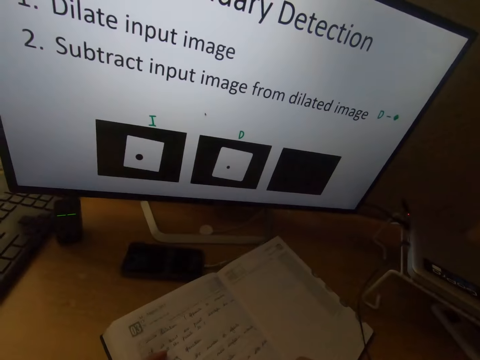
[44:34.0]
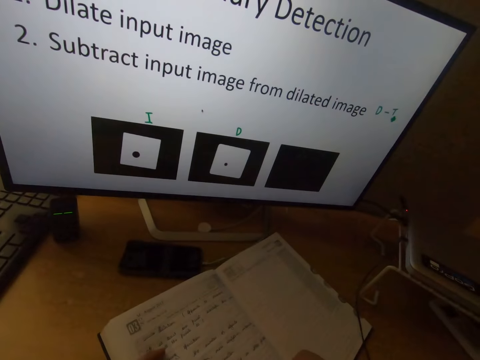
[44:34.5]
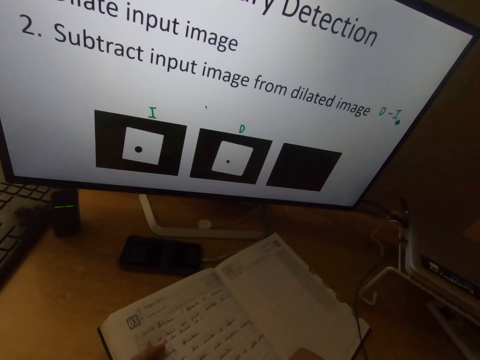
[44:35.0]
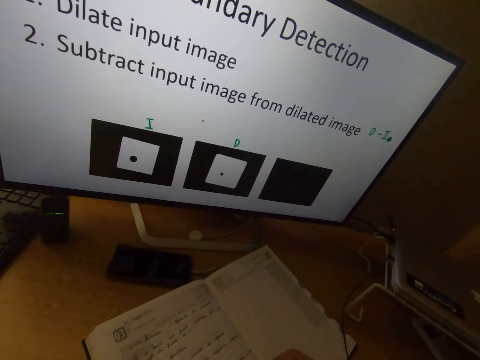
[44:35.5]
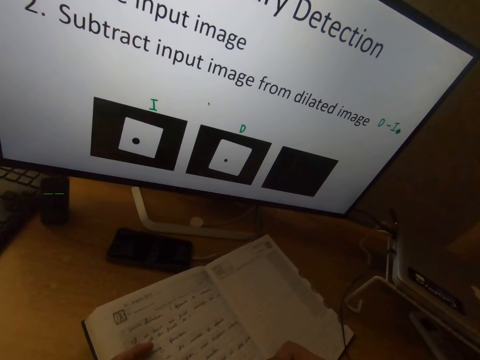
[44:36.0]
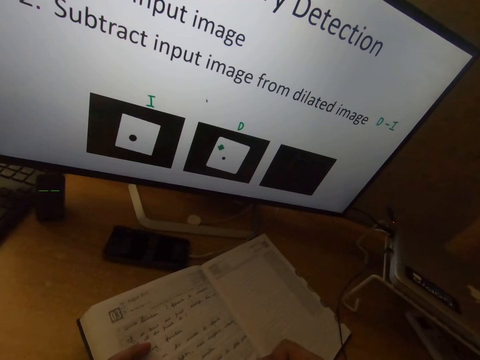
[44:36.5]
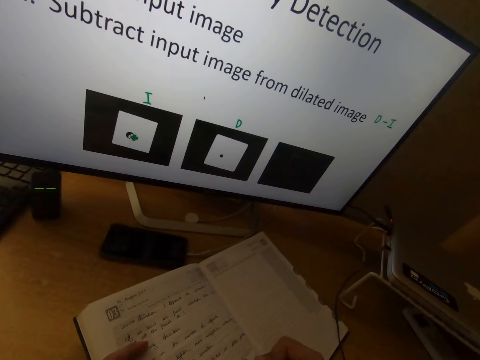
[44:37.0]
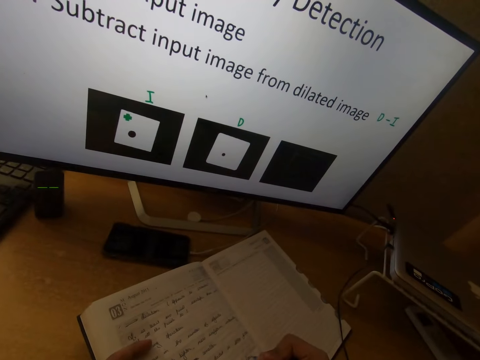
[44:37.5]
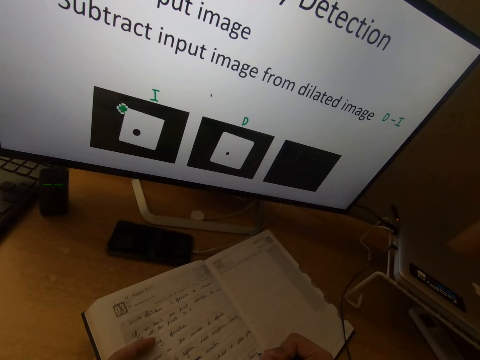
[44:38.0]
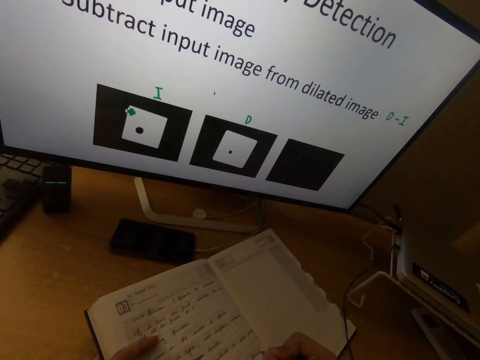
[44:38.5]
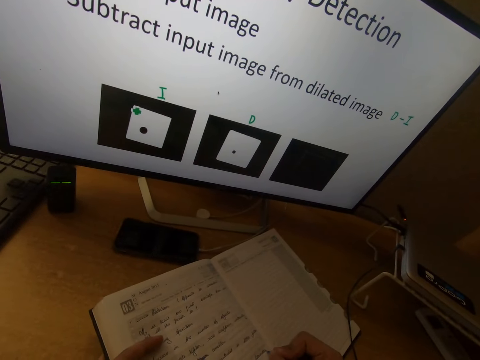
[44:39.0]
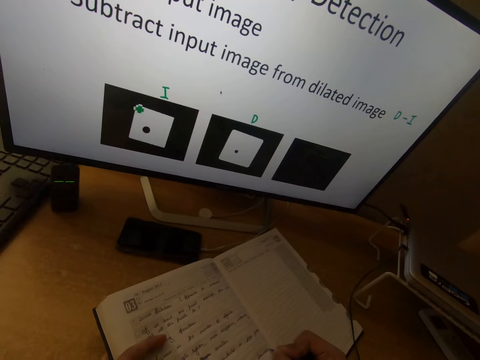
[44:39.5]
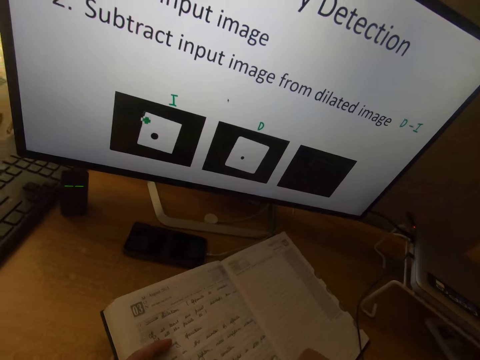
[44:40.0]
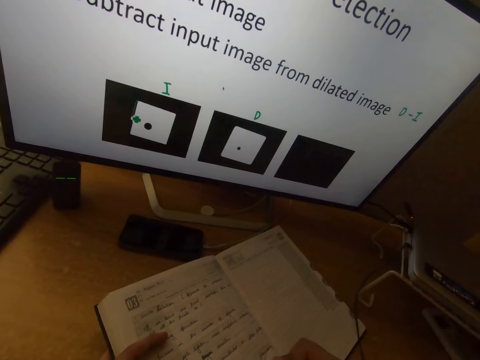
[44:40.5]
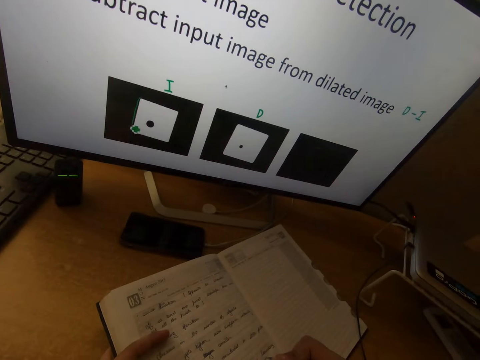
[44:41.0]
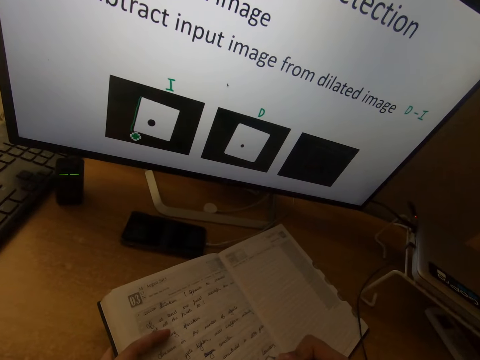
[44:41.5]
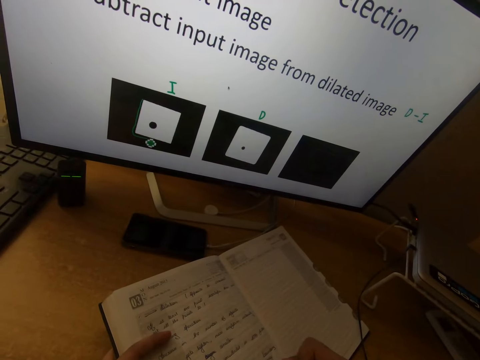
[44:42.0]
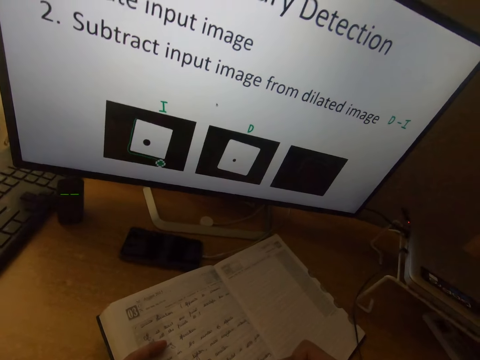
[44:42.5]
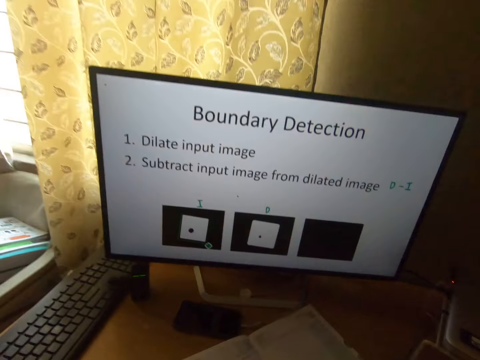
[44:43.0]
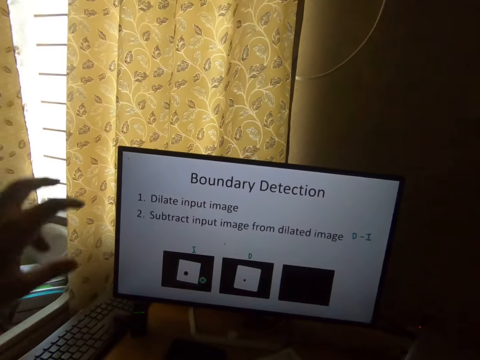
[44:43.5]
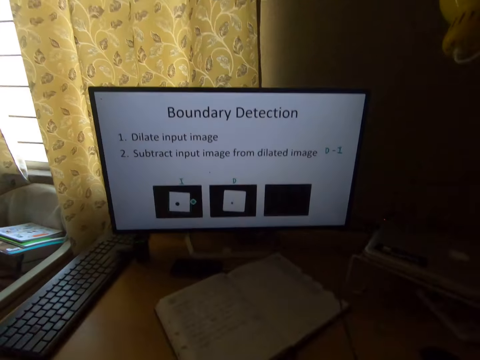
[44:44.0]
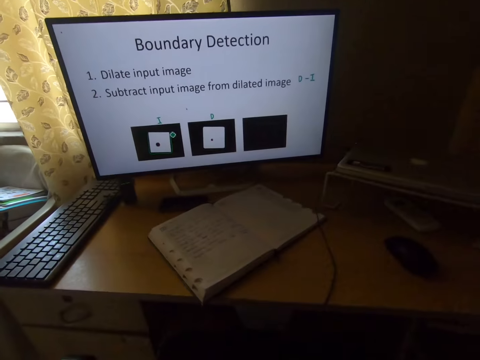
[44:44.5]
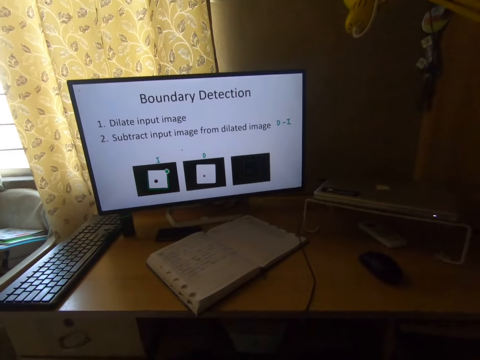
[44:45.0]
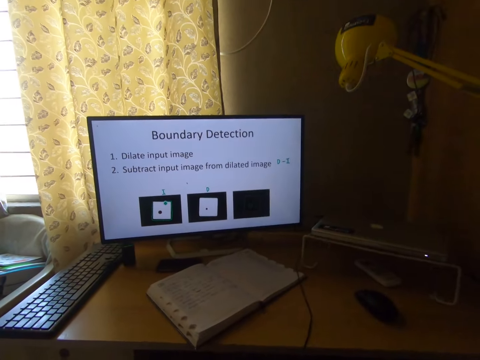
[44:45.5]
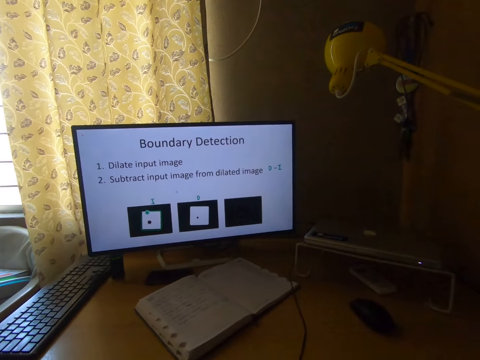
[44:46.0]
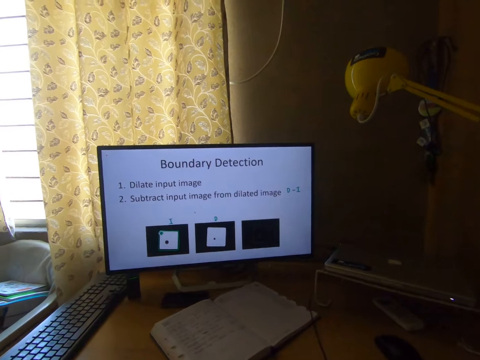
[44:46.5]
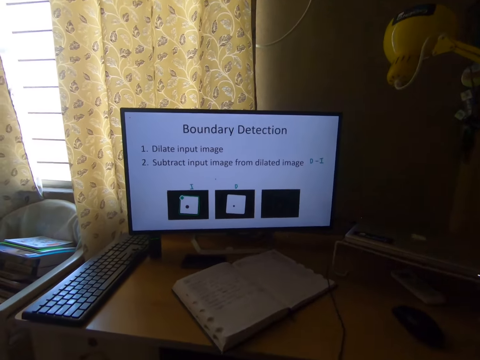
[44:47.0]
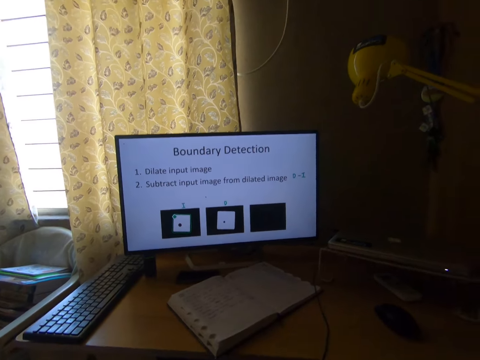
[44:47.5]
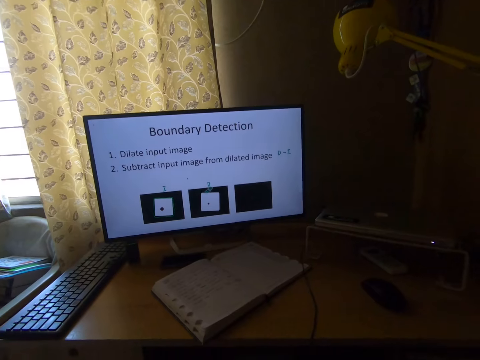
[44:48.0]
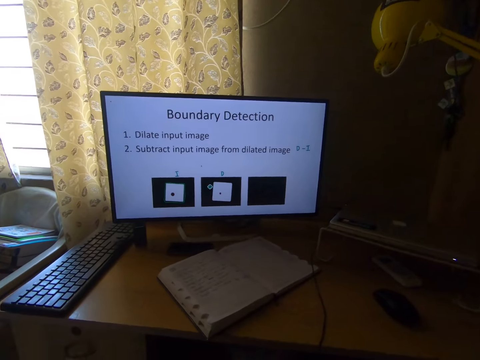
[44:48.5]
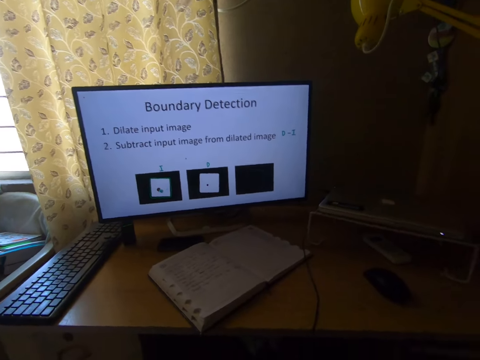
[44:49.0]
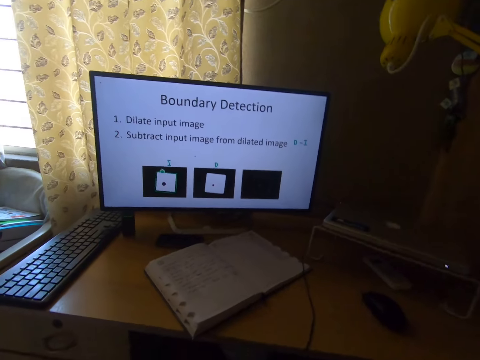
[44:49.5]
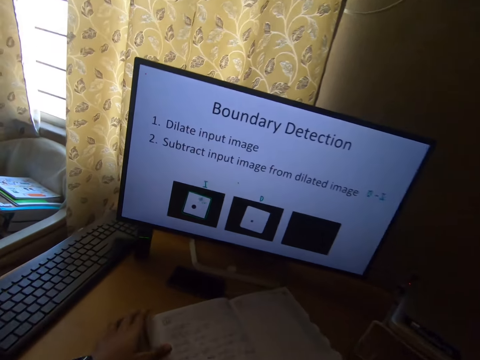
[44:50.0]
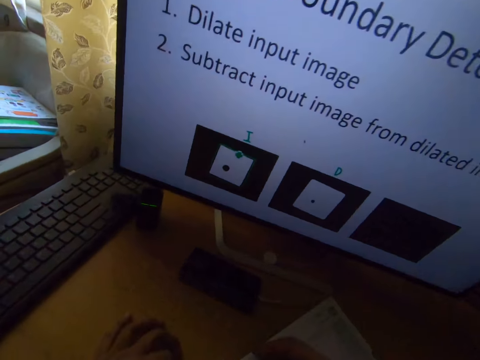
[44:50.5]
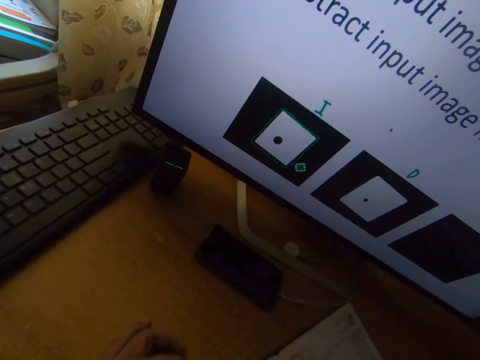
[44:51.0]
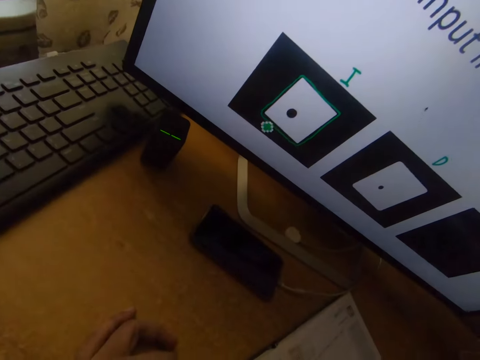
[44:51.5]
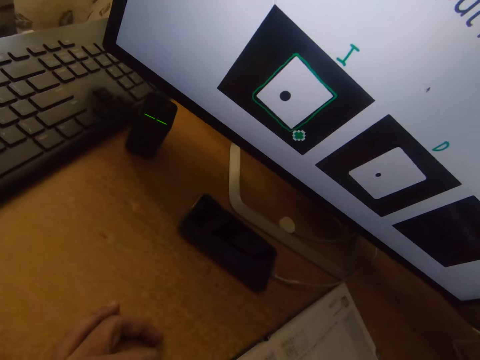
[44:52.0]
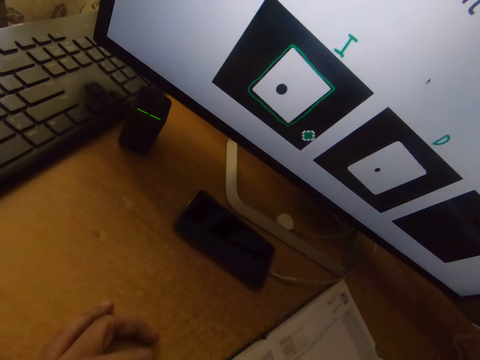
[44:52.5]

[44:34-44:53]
The camera wearer raises his left hand. He stretches the hand. He stares at the computer. He puts his left hand on the table. He stretches the hand.

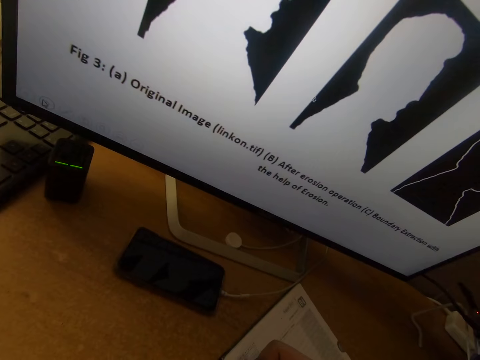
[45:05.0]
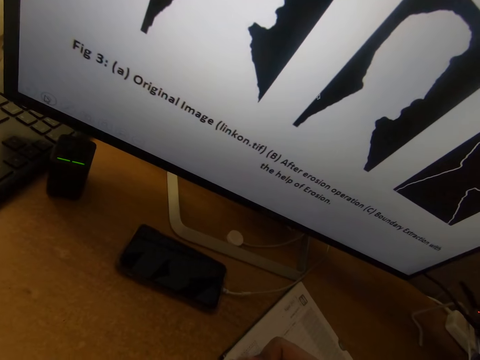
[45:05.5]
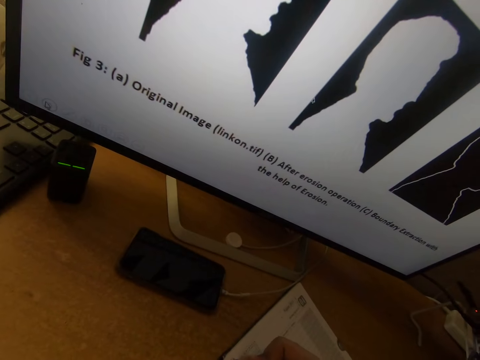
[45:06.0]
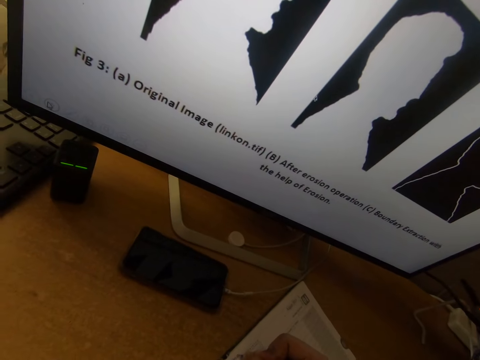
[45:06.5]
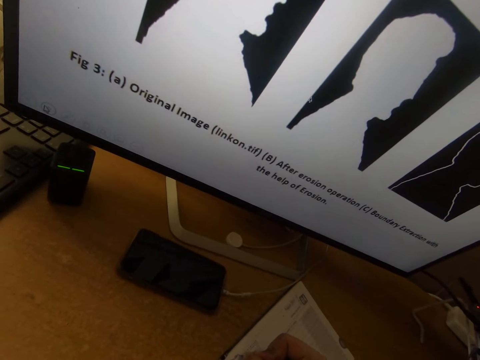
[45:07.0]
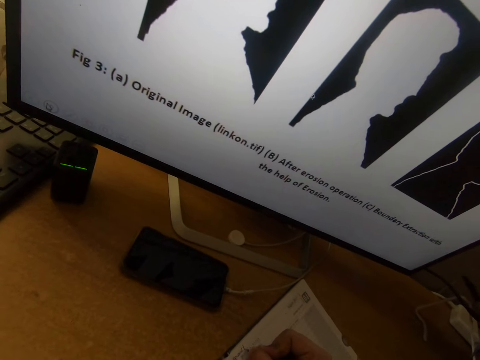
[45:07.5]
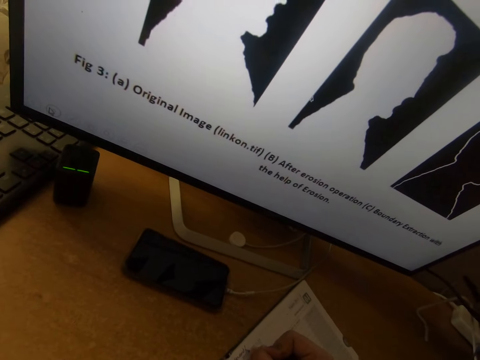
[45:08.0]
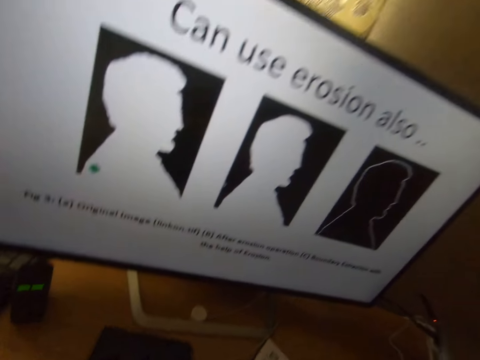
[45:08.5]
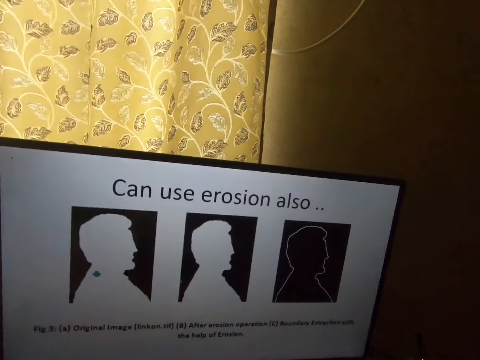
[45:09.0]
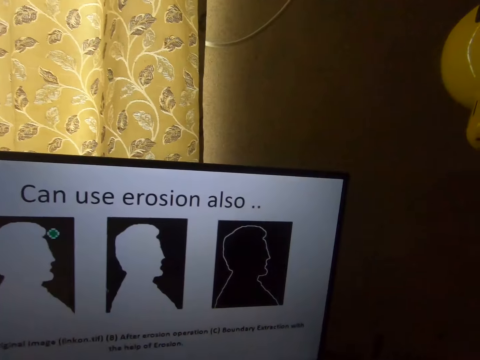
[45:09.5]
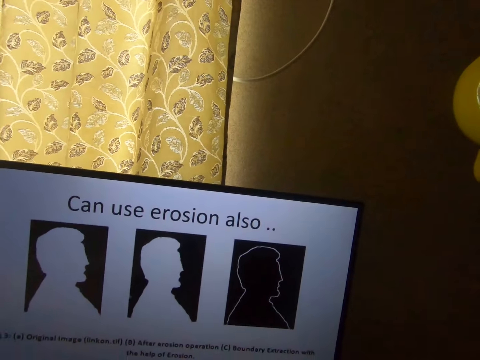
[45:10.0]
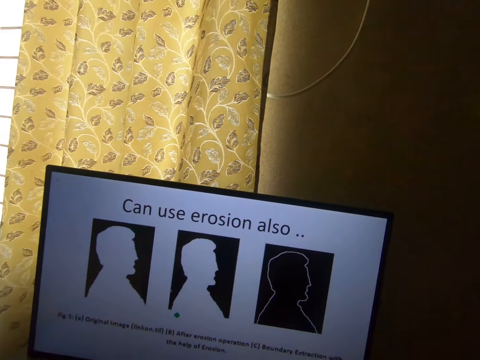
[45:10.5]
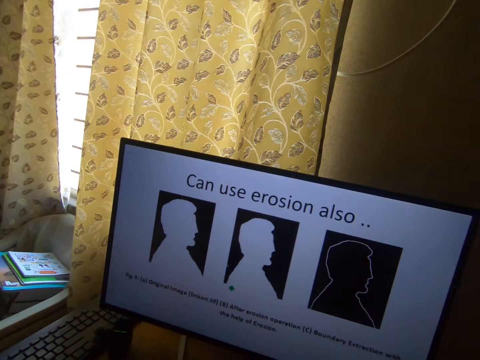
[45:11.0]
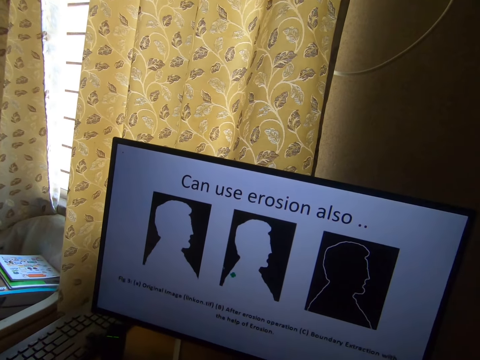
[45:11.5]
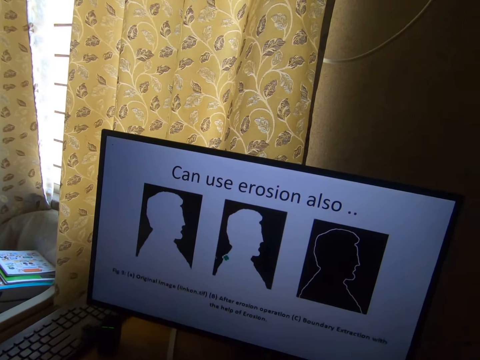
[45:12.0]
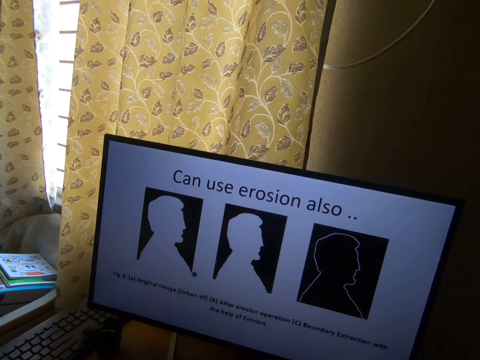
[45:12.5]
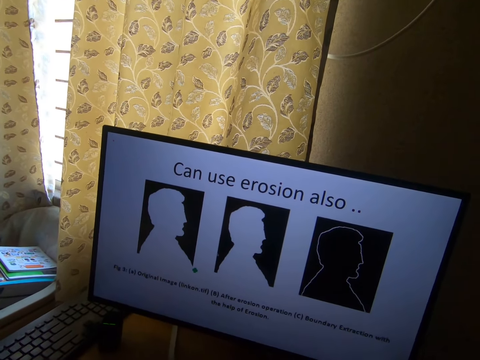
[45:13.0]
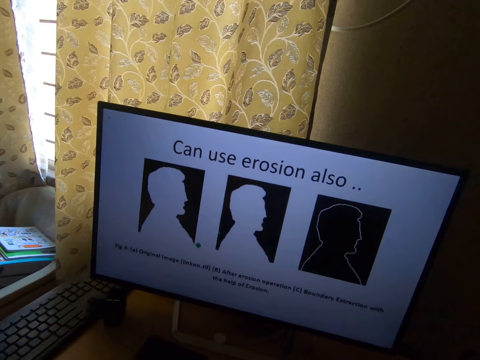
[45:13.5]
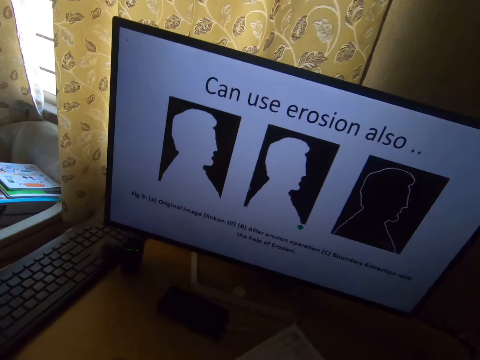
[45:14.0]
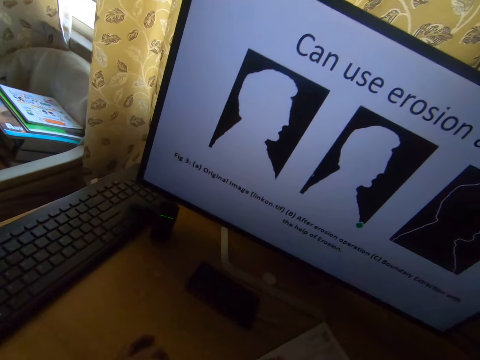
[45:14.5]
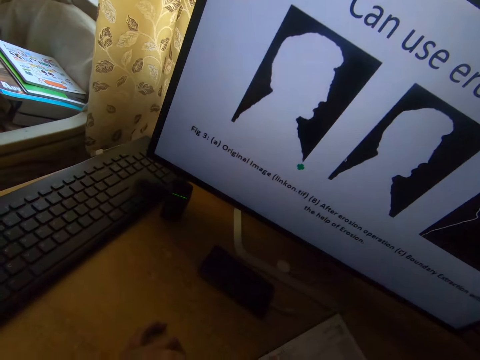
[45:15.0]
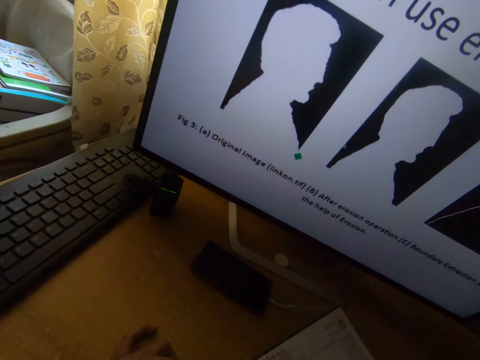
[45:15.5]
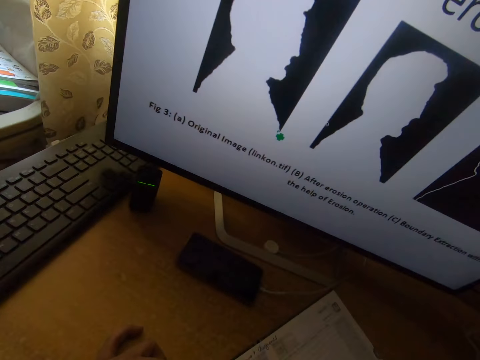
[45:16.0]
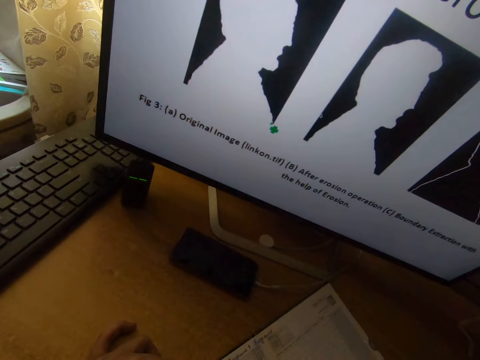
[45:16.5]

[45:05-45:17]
The camera wearer looks at the desktop screen. They write on a book with a pen.
